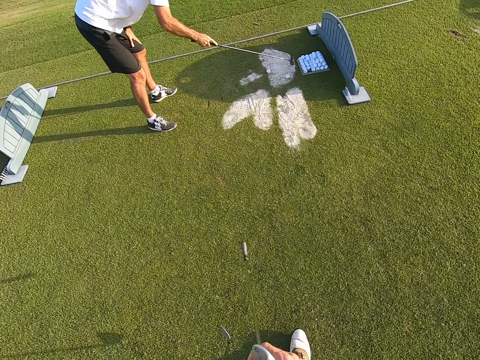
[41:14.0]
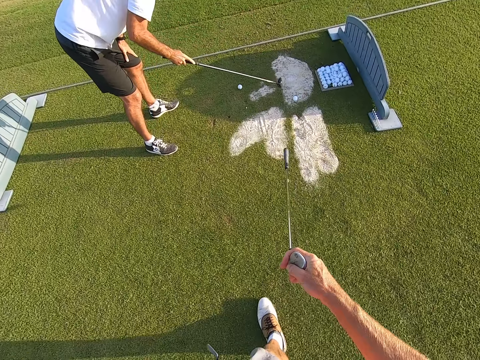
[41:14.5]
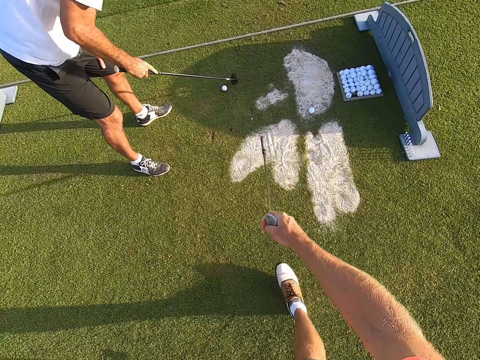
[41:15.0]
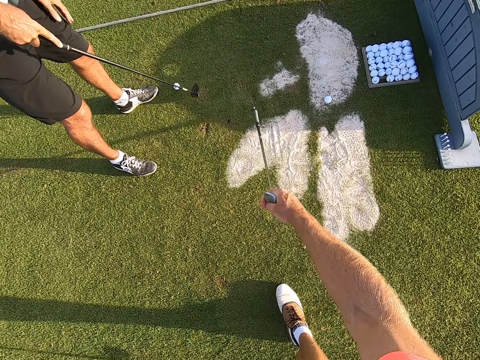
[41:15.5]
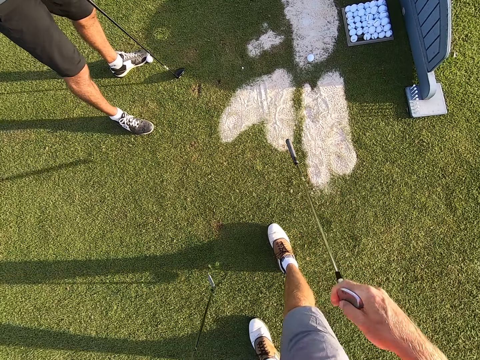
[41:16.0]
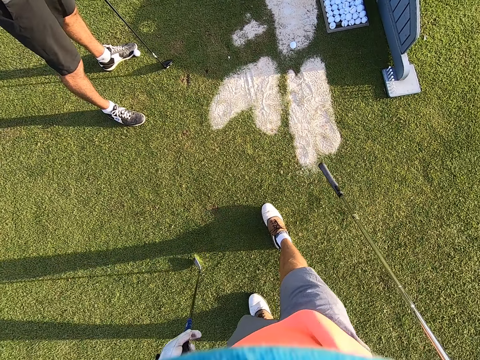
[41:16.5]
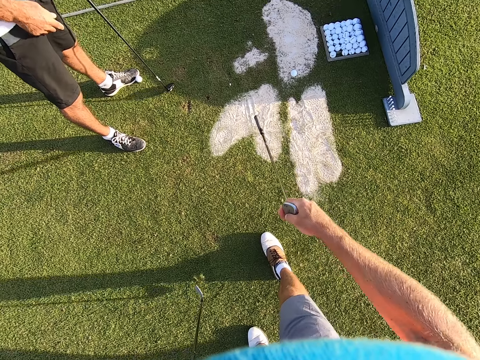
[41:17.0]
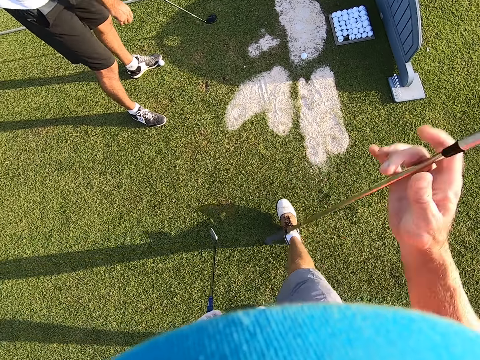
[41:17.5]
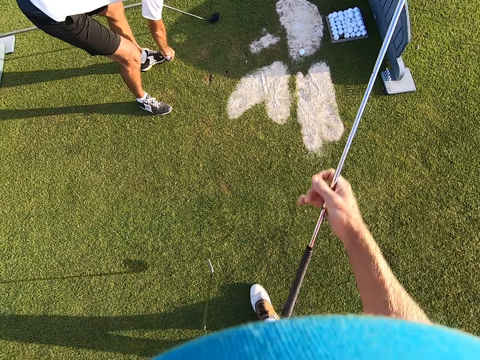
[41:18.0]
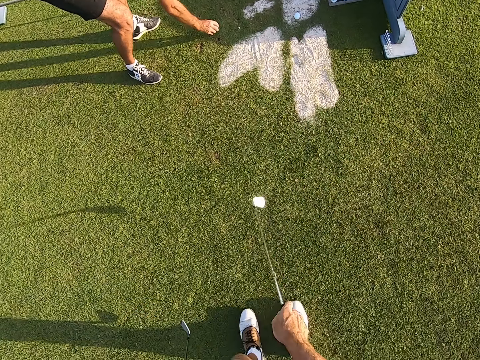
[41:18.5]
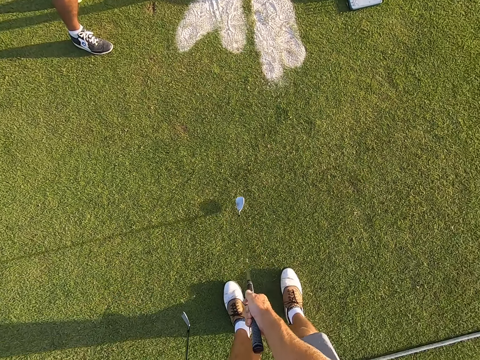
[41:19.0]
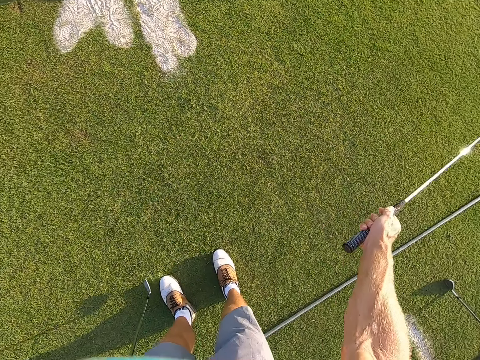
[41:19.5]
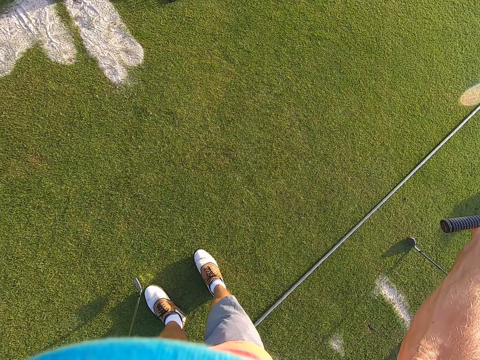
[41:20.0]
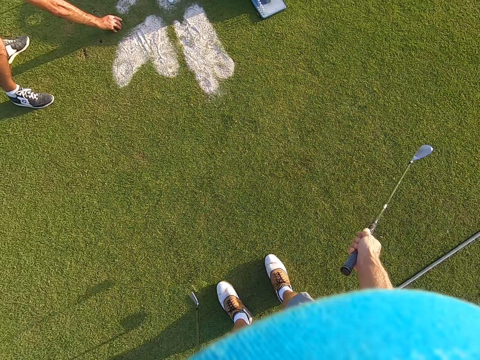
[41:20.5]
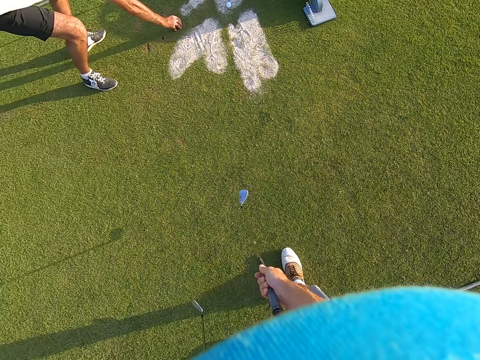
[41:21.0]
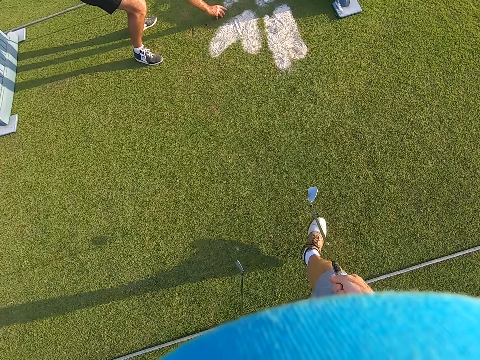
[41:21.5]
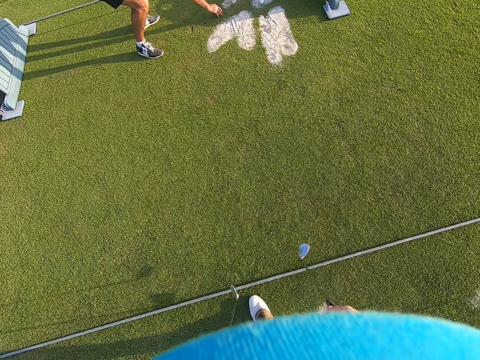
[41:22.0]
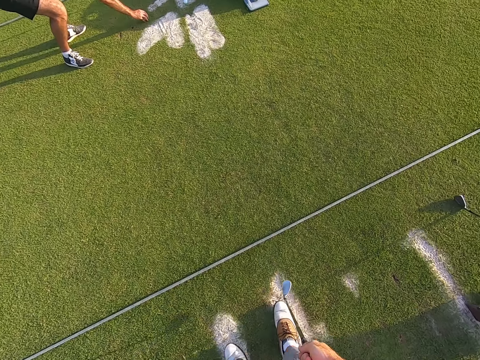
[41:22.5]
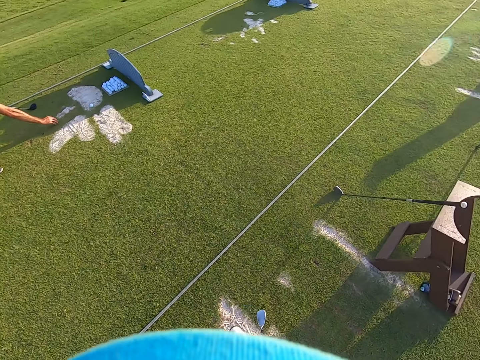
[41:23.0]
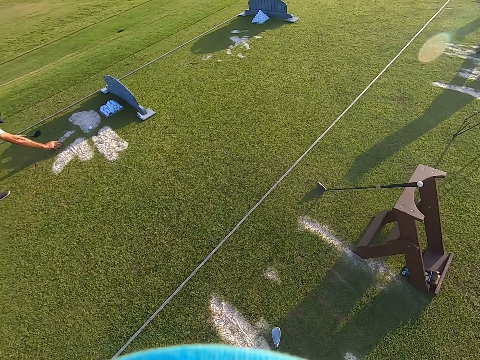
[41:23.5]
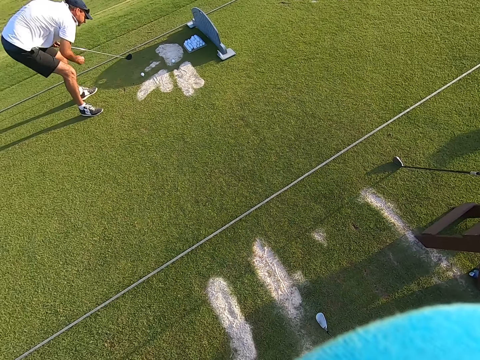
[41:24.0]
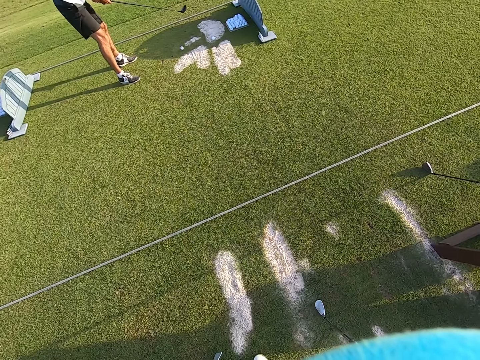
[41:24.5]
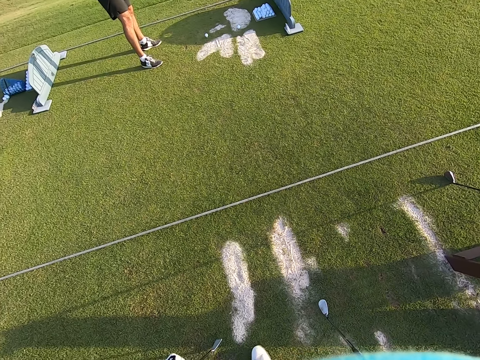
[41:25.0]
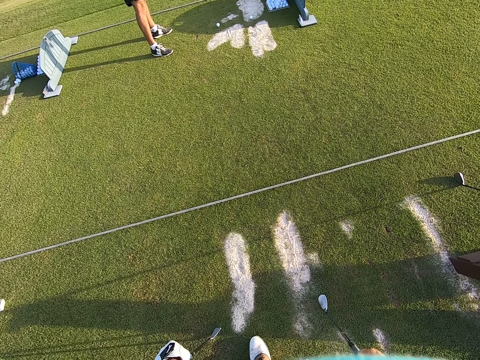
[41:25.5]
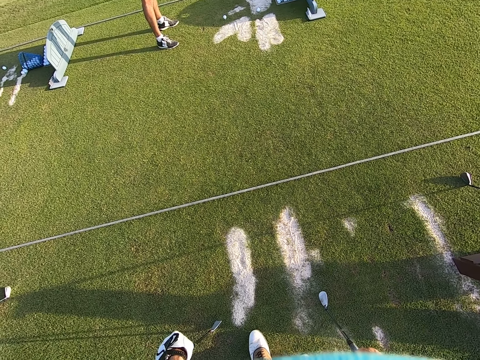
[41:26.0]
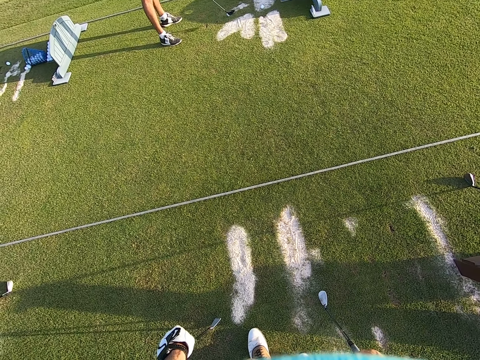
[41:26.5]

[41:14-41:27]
A person collects the golf balls with a golf stick on the ground. The camera wearer walks around and talks to the person. They move the legs. The person picks up the golf ball on the ground. The camera wearer moves the legs. The person positions the golf ball on the ground. The camera wearer holds the golf stick up. They move the legs. They stare around.

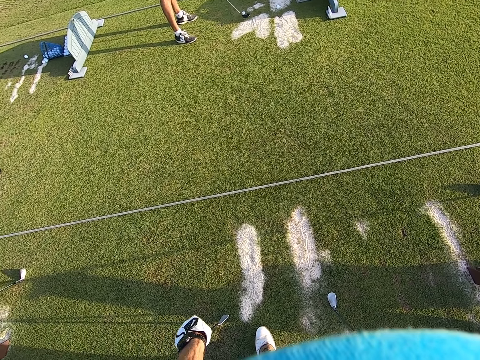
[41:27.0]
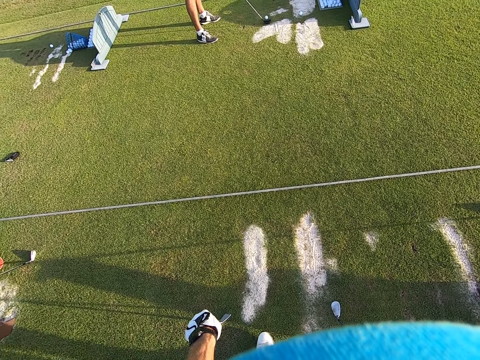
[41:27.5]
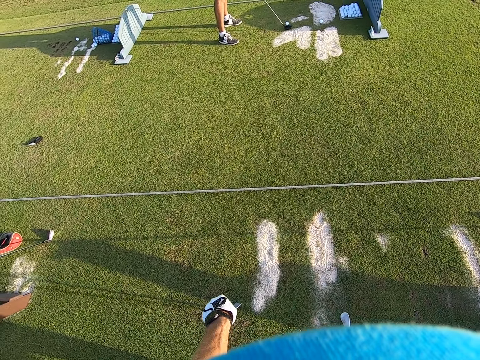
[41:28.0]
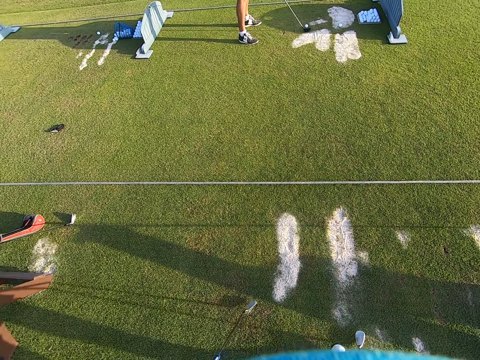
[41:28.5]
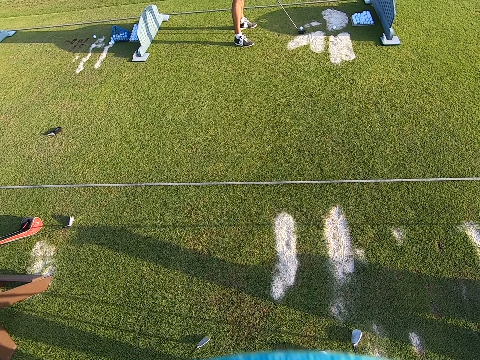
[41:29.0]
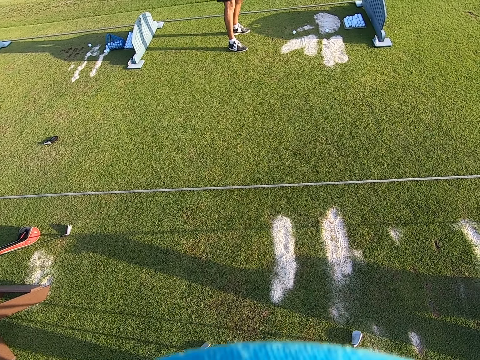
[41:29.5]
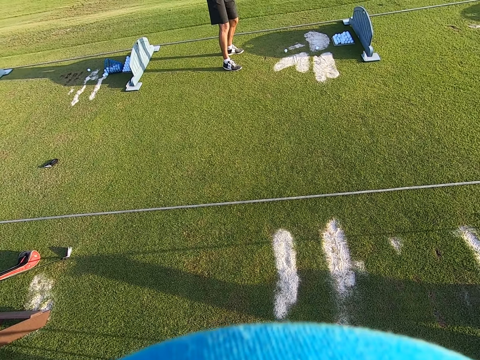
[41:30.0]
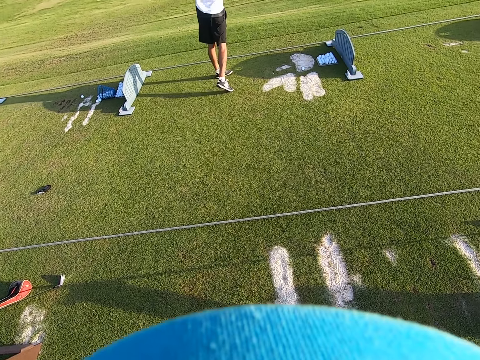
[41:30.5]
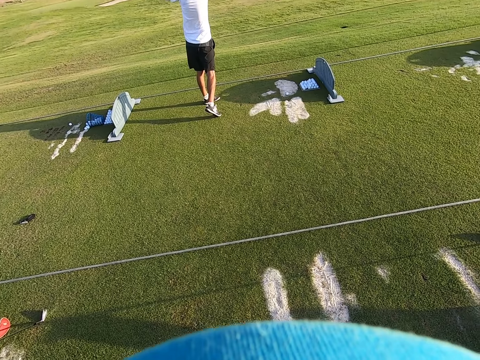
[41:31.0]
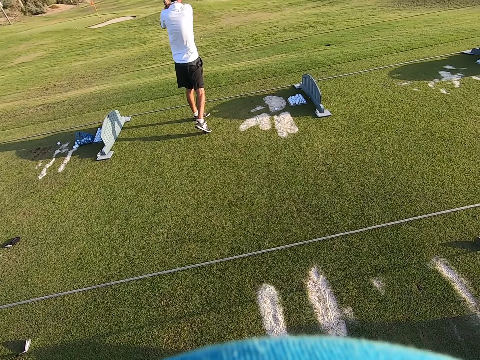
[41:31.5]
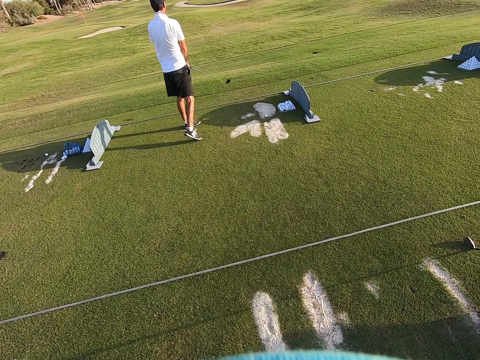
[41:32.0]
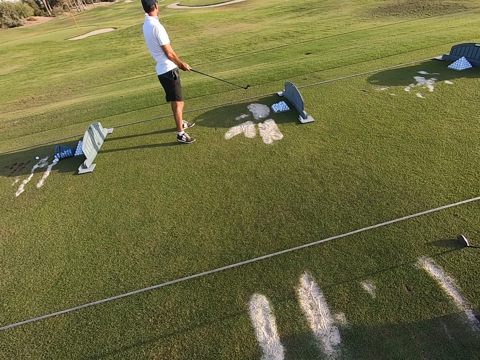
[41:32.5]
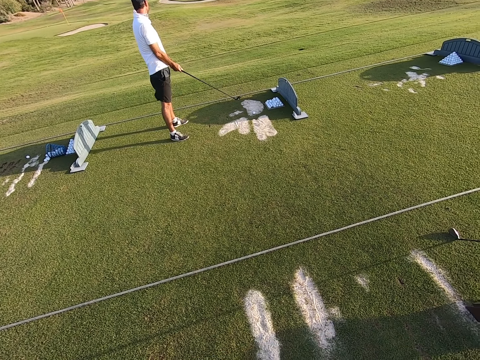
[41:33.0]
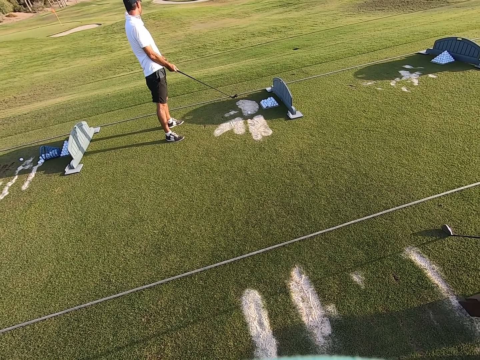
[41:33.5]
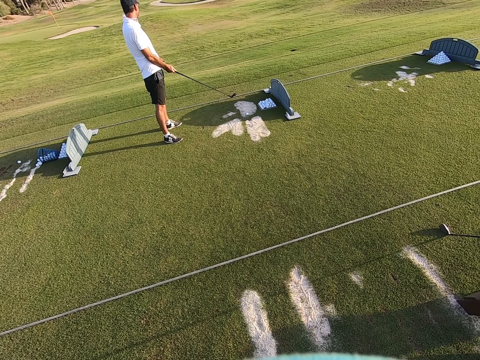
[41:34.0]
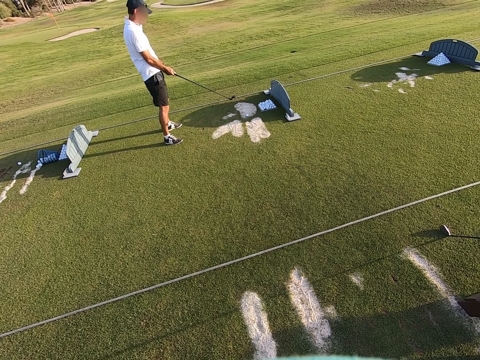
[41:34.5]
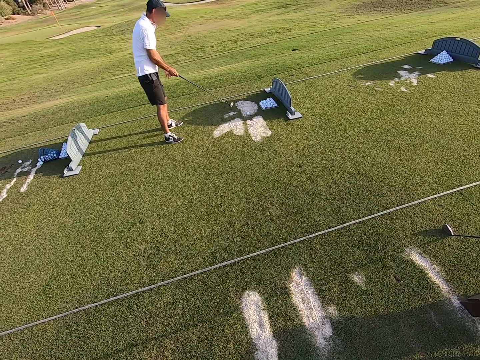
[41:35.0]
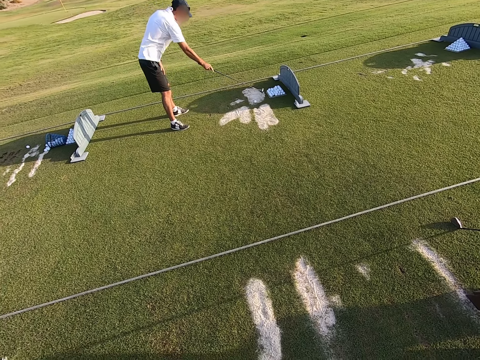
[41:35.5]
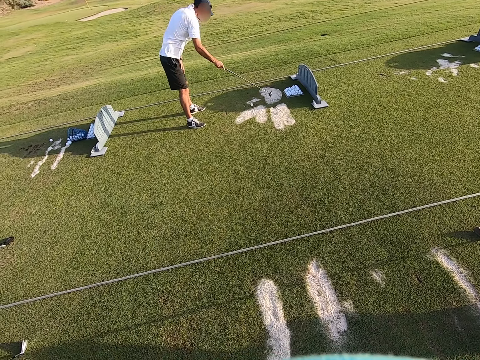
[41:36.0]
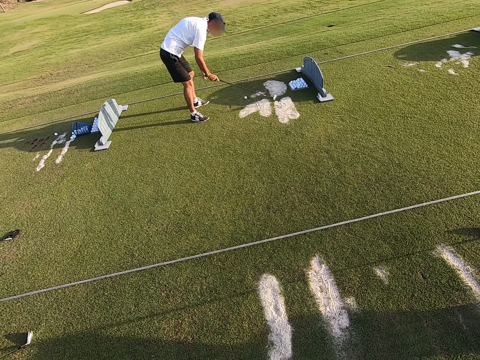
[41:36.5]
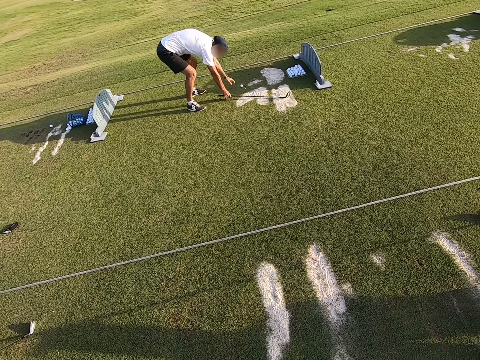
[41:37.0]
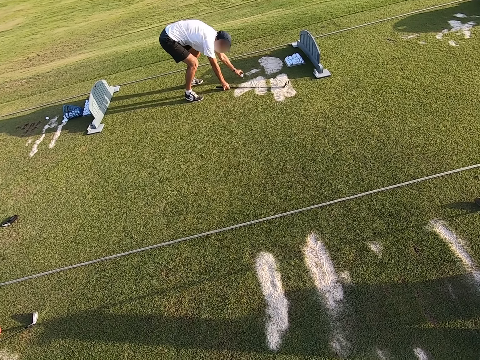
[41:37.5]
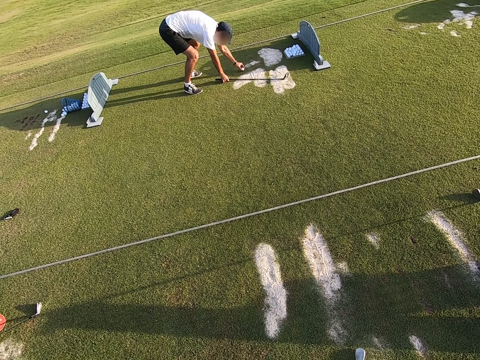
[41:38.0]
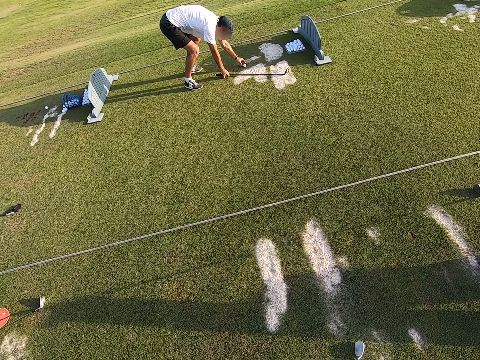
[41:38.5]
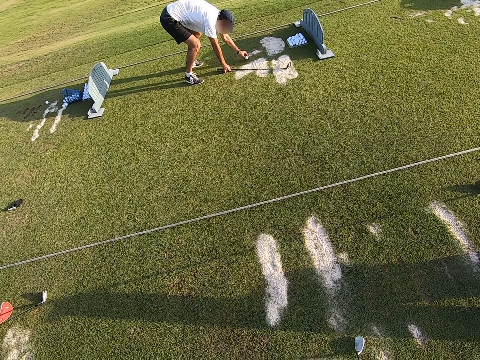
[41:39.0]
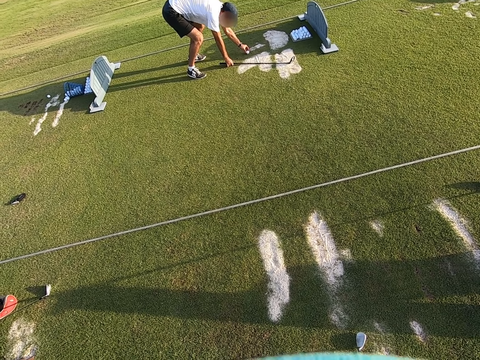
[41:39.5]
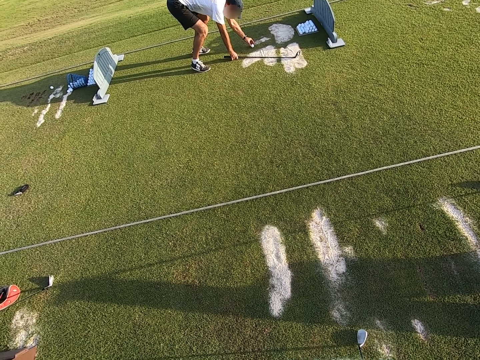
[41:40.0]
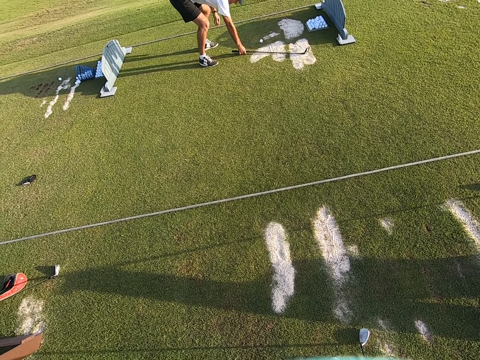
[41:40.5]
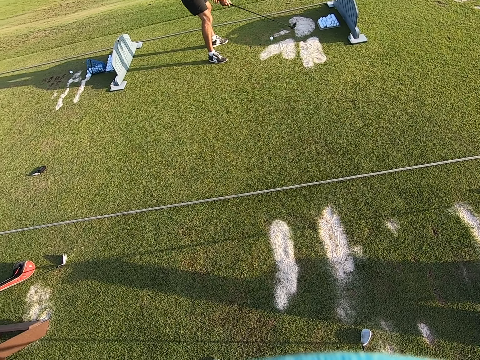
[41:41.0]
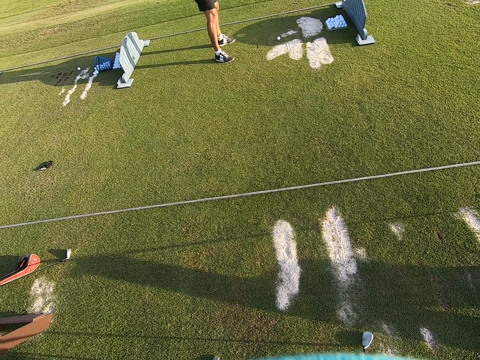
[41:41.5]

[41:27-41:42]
A person moves the golf stick and plays the game. The person collects the golf balls with the golf stick on the ground. The person positions the golf ball on the ground.
